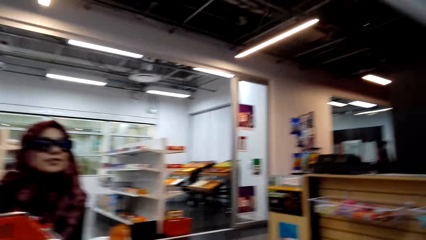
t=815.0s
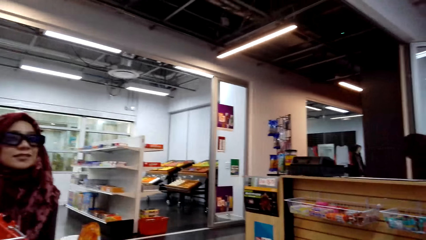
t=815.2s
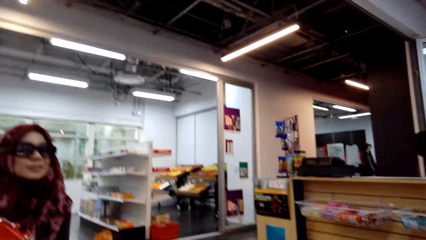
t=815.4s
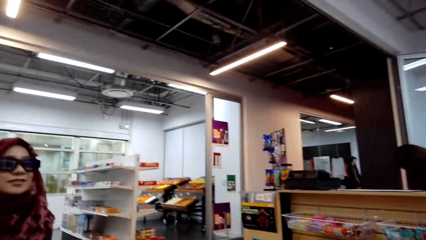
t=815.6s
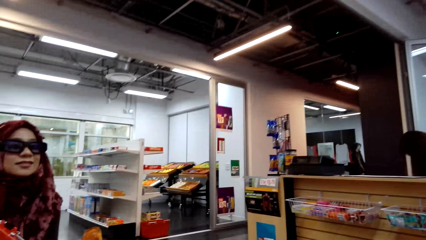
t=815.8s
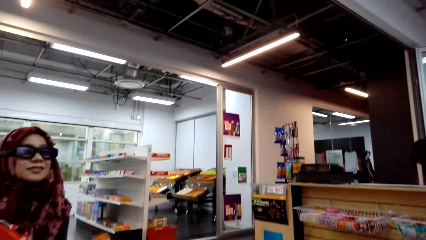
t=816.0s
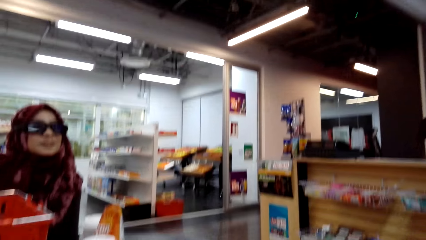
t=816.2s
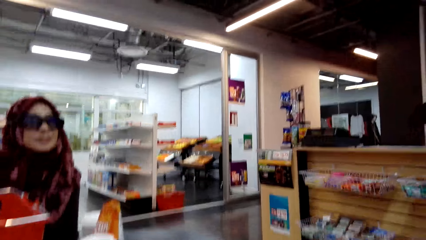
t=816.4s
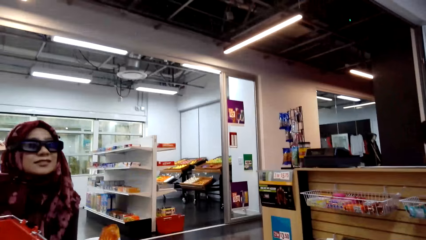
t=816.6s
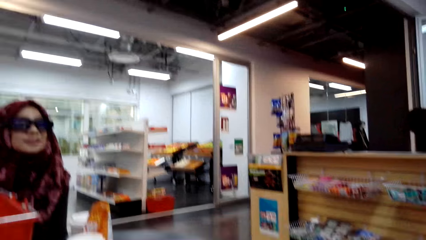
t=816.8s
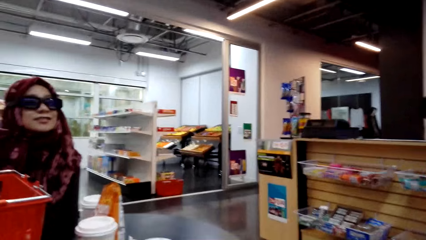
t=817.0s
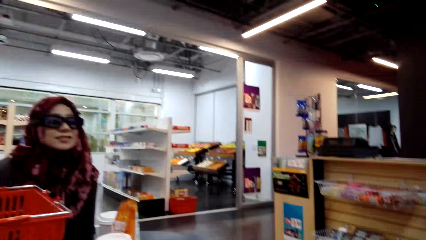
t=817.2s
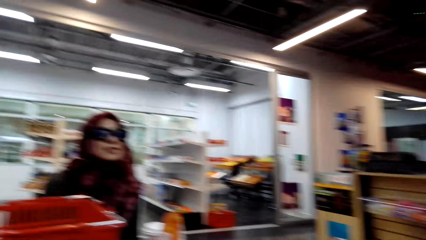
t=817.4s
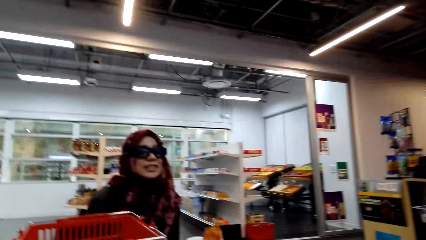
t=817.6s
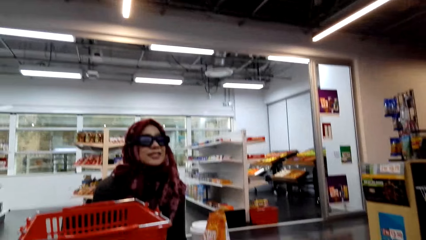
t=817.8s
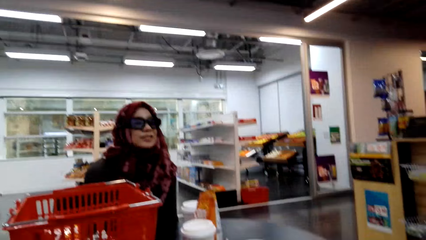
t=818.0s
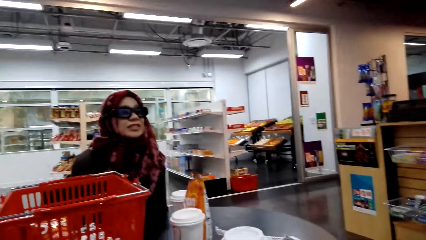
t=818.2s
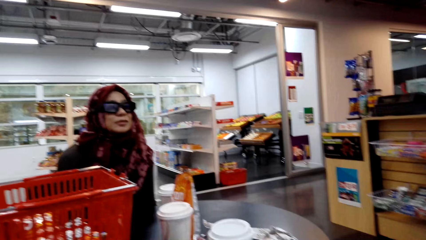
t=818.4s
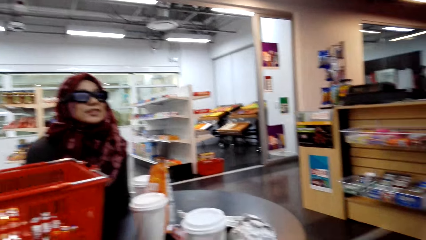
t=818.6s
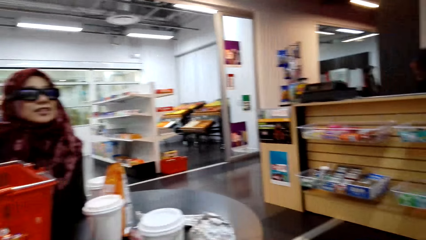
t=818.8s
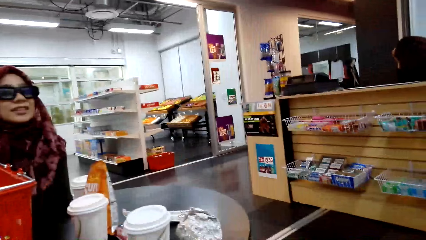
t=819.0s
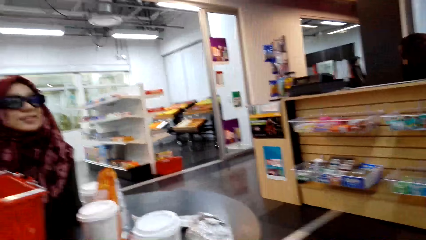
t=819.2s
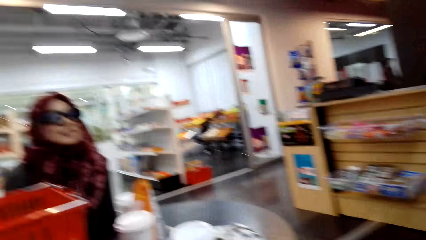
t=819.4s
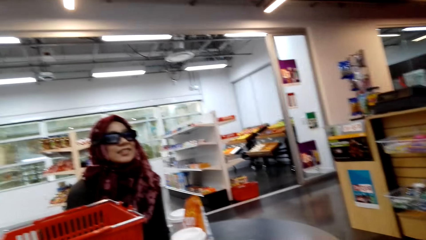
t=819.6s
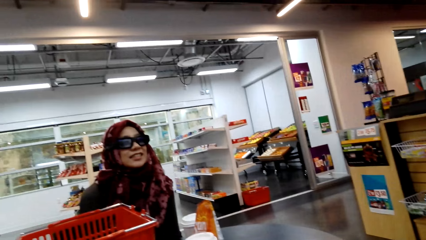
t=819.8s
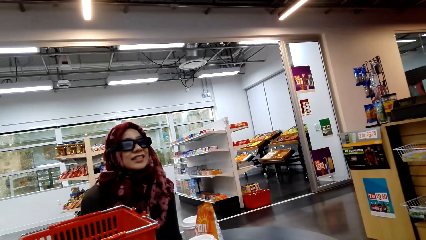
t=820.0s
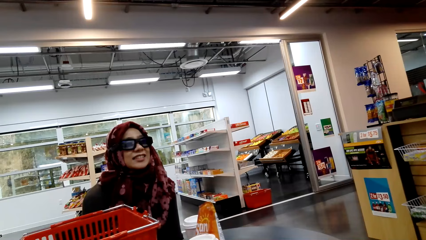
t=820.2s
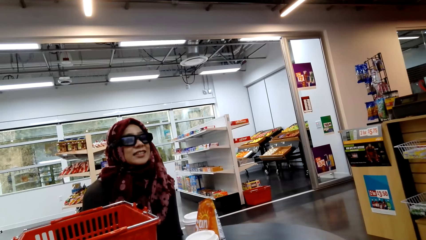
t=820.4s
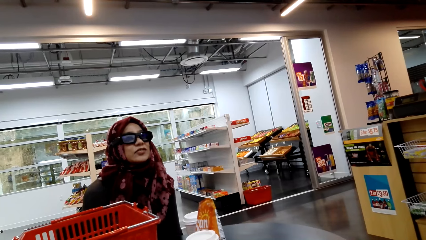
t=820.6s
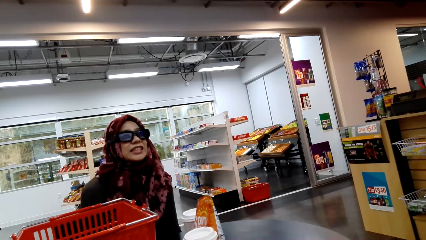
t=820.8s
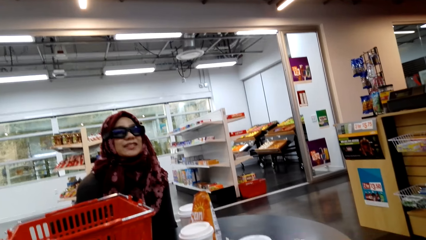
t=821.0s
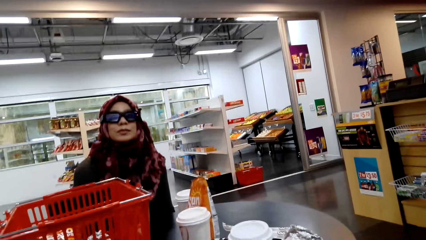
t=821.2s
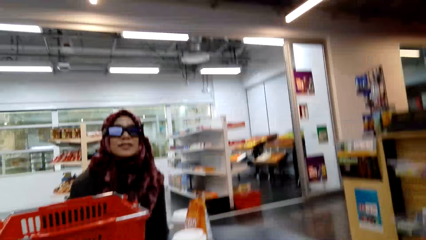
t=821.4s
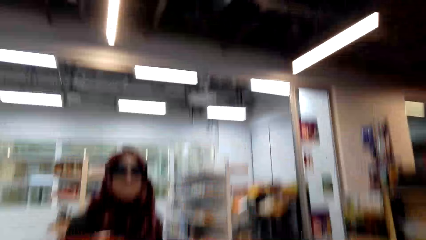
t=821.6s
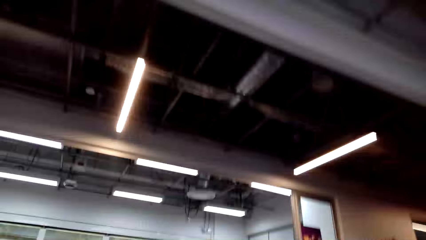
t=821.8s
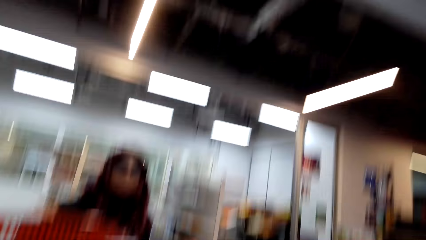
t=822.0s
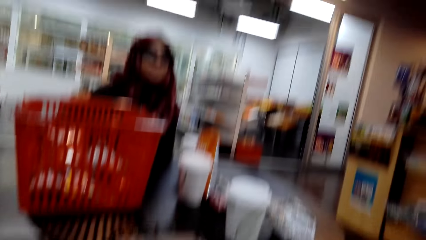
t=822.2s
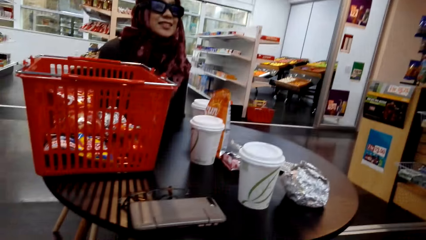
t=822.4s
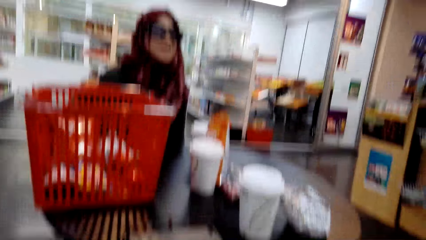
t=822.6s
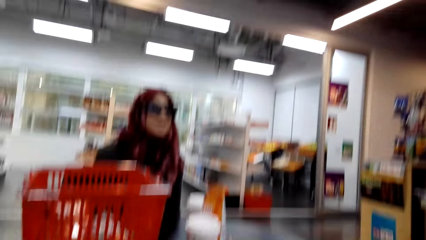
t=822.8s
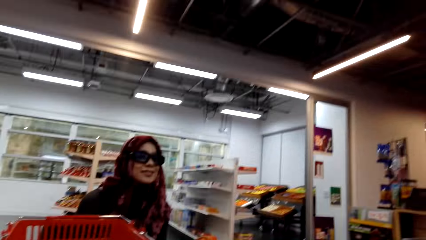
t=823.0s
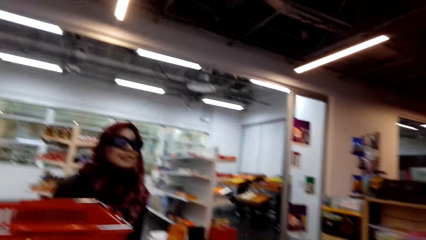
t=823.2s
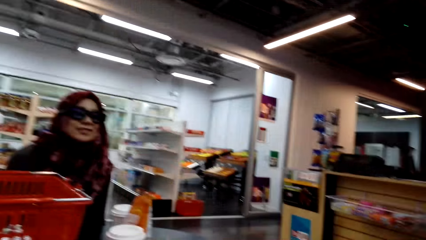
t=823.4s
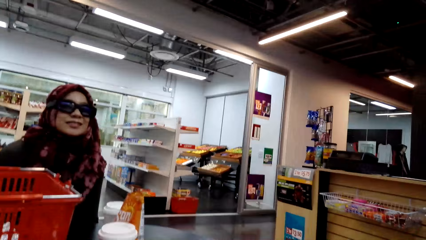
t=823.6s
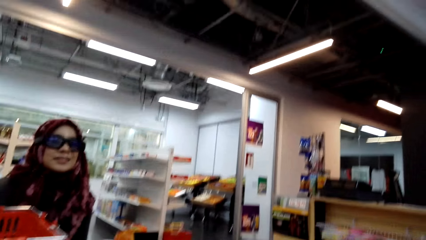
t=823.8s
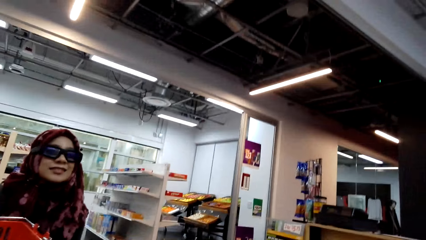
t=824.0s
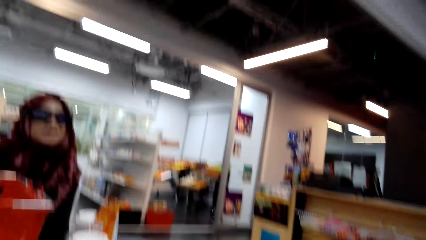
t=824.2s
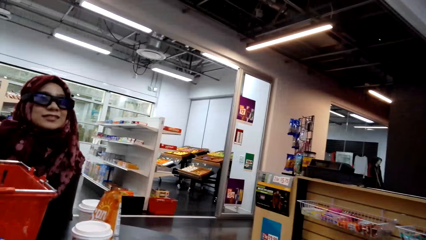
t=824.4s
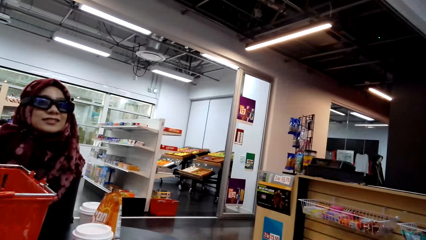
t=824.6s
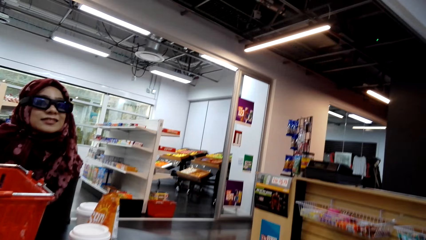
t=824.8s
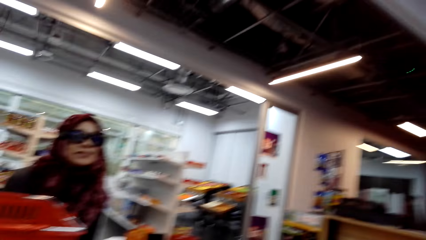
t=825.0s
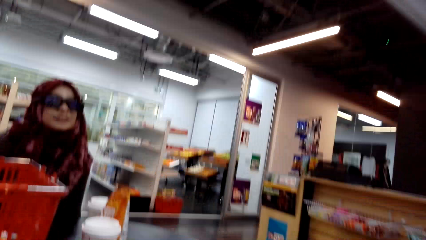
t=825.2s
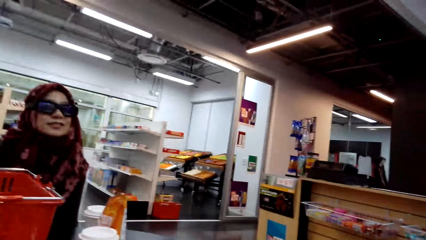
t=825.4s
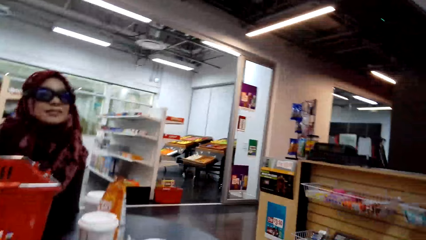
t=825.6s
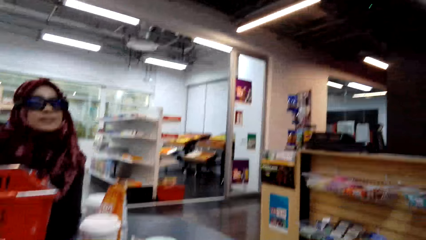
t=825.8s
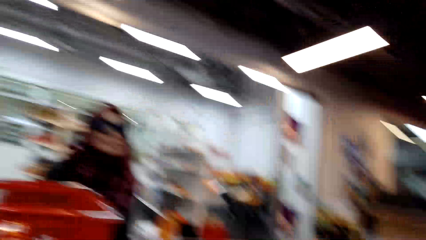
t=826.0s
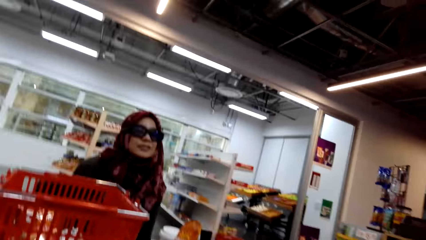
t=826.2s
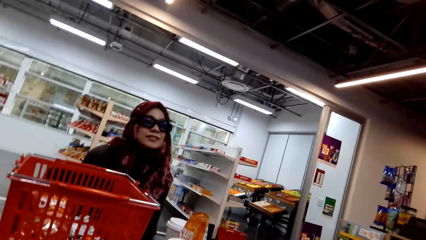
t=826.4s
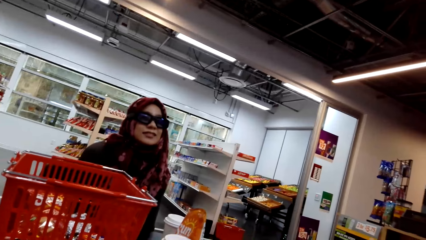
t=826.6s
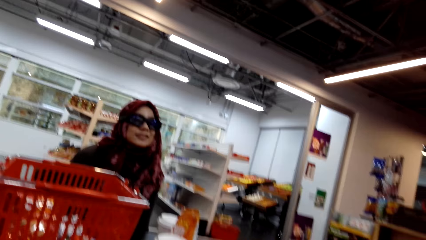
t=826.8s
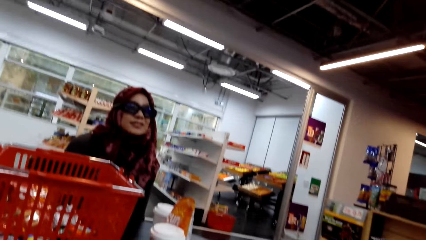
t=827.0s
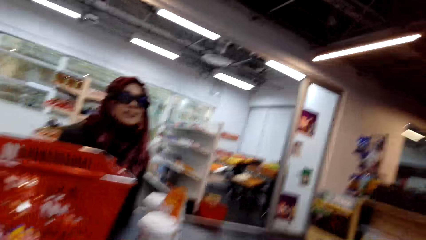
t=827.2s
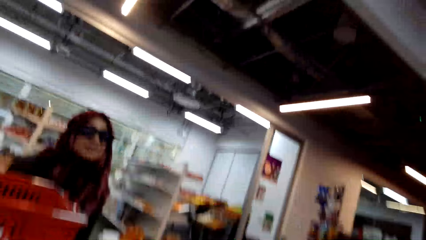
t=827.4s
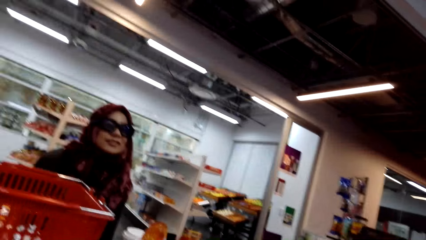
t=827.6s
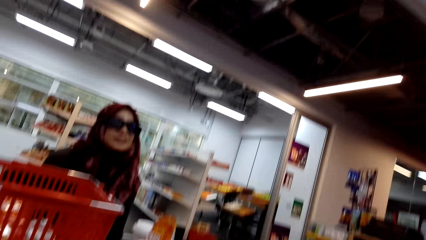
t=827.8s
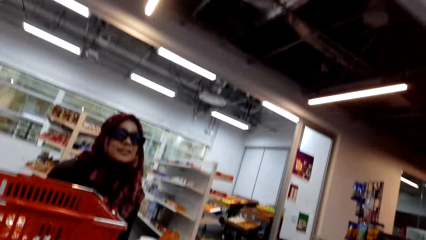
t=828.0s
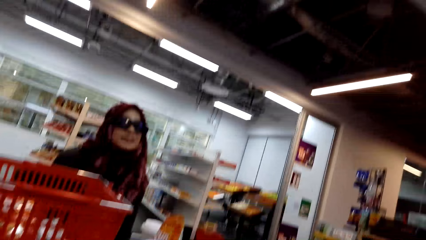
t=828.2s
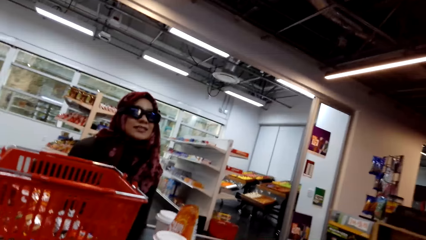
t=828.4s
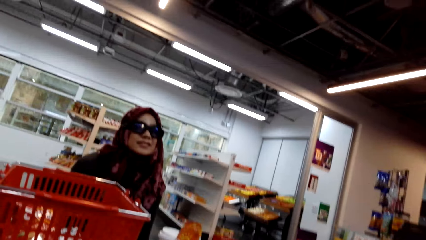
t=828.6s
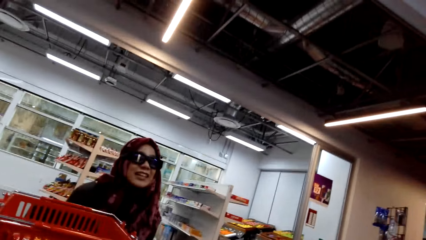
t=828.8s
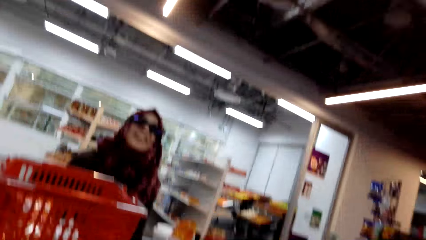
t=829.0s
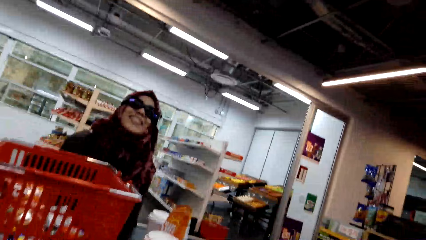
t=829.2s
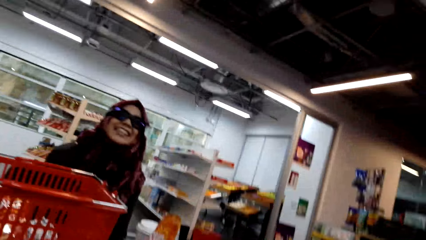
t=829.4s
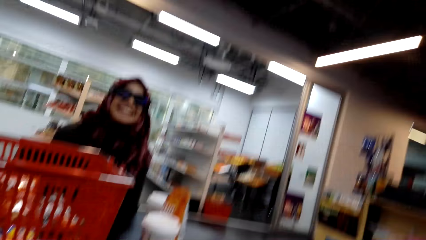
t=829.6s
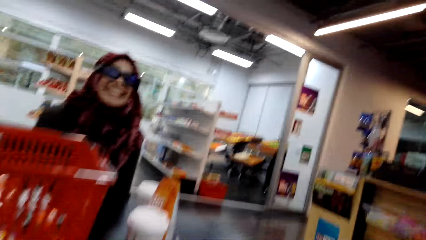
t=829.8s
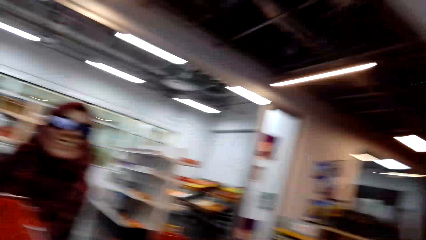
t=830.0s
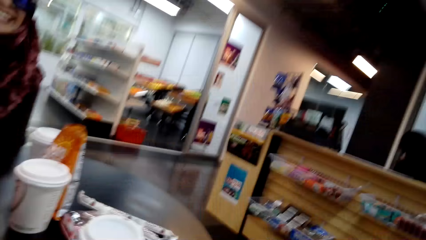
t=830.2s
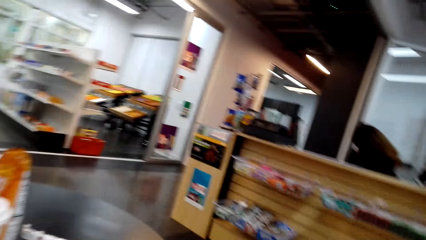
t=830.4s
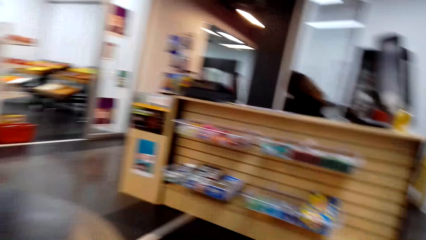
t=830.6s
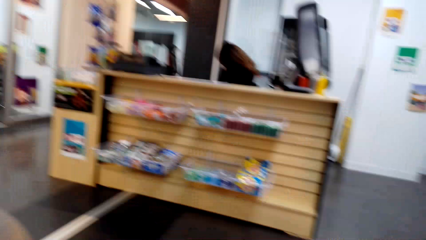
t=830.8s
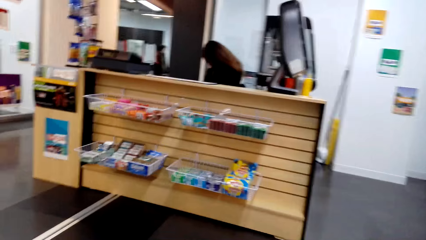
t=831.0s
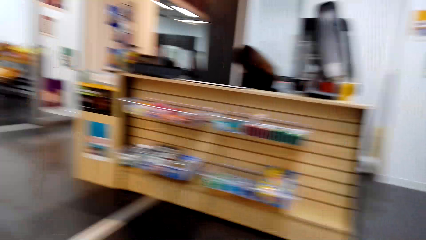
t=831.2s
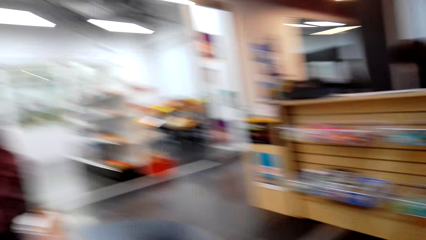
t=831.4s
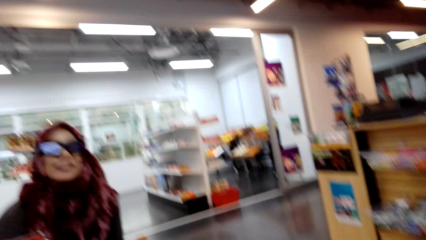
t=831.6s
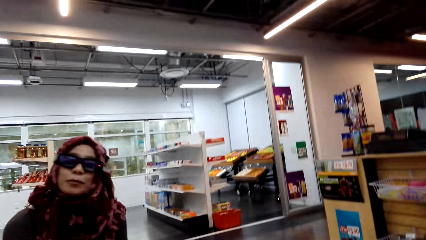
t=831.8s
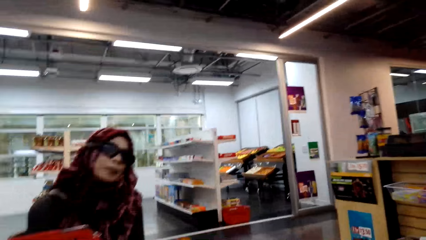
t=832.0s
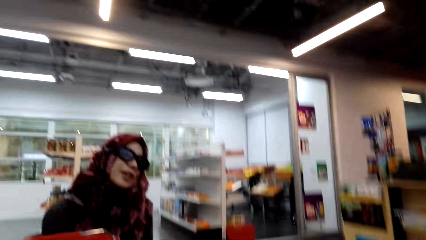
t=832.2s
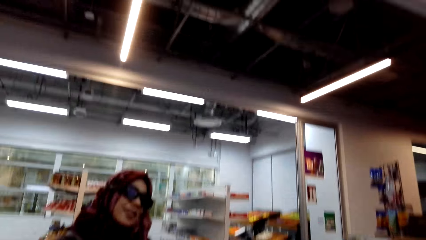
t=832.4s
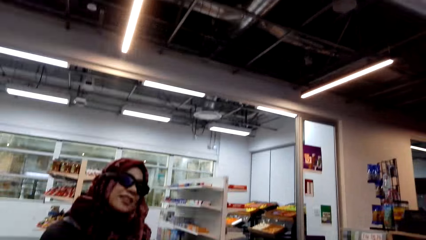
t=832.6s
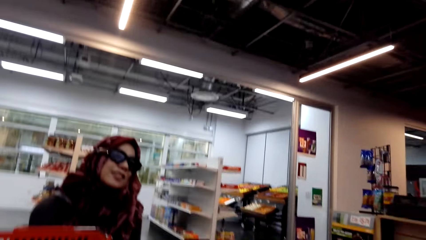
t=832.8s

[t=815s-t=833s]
The camera wearer converses with a woman. The woman converses with the camera wearer. The camera wearer looks around the supermarket. They look around the supermarket again. They converse with another woman. They look around the supermarket.
